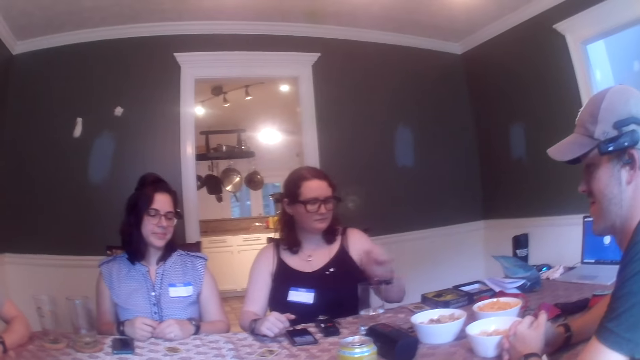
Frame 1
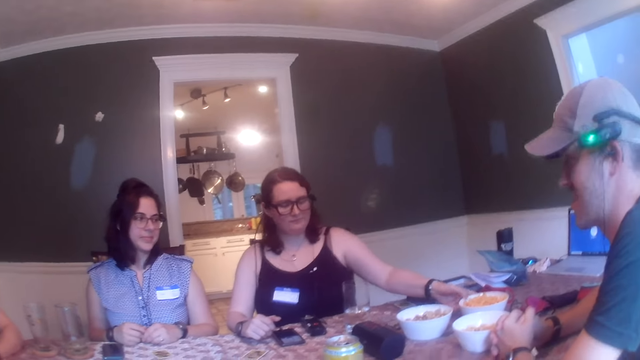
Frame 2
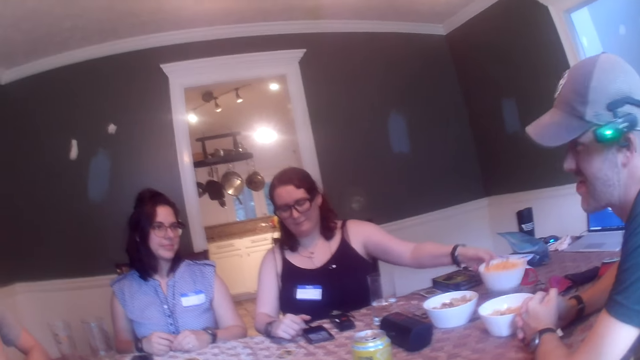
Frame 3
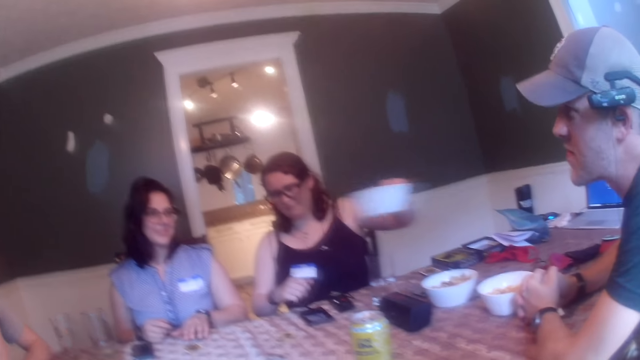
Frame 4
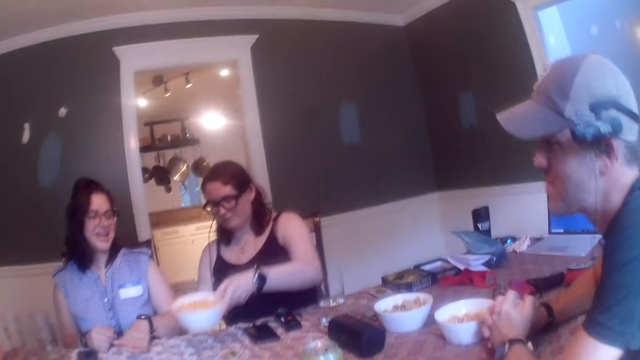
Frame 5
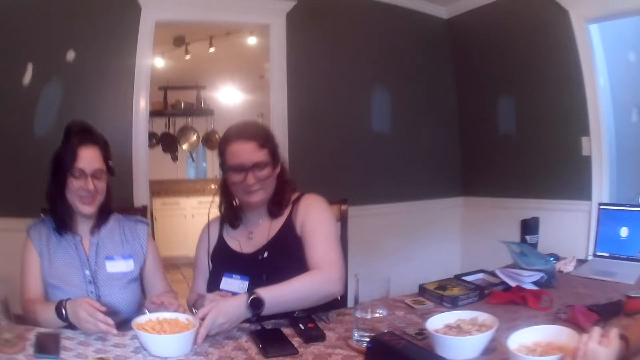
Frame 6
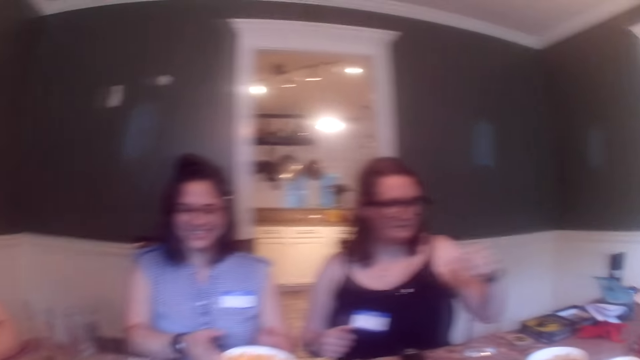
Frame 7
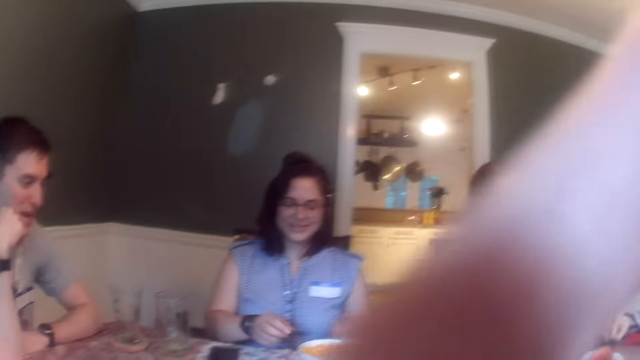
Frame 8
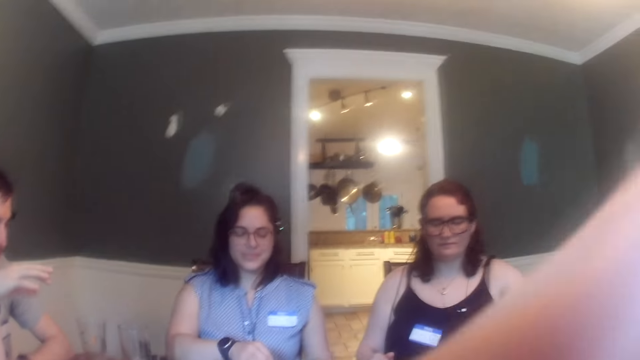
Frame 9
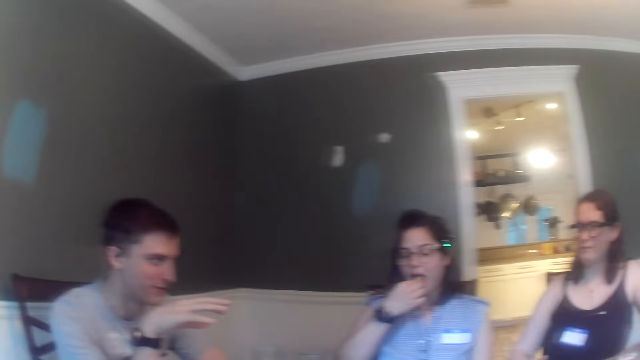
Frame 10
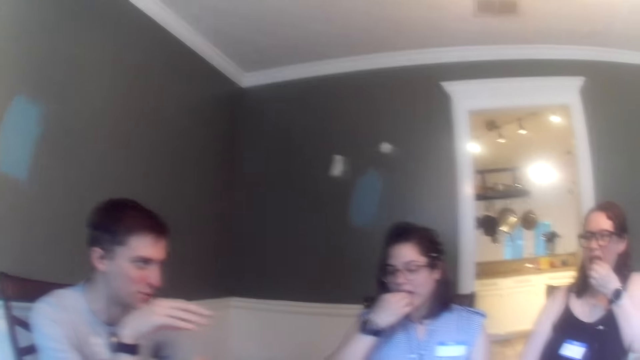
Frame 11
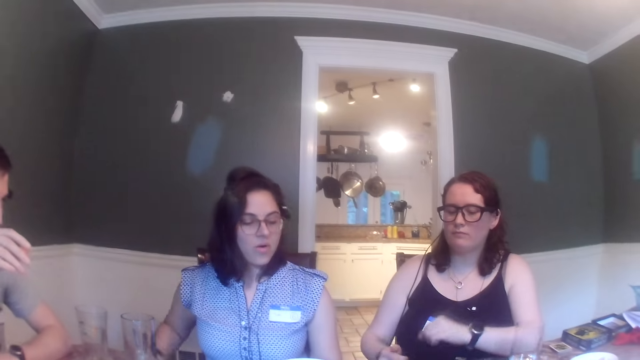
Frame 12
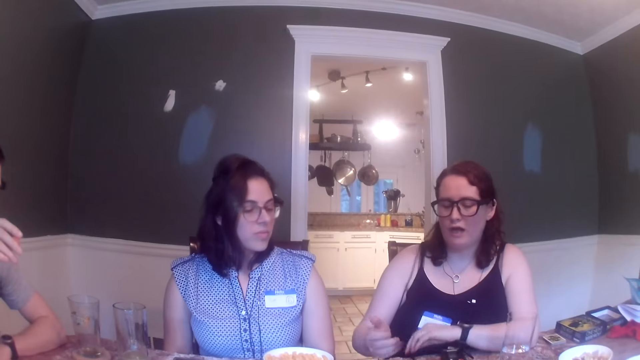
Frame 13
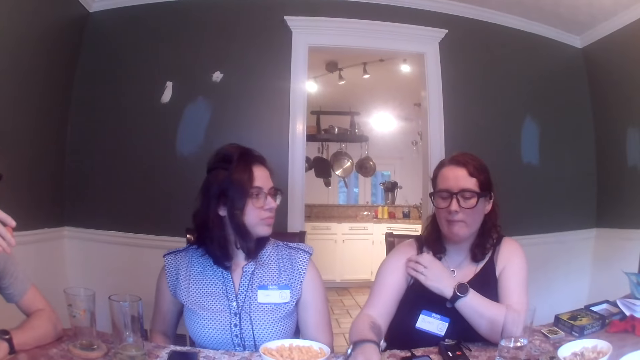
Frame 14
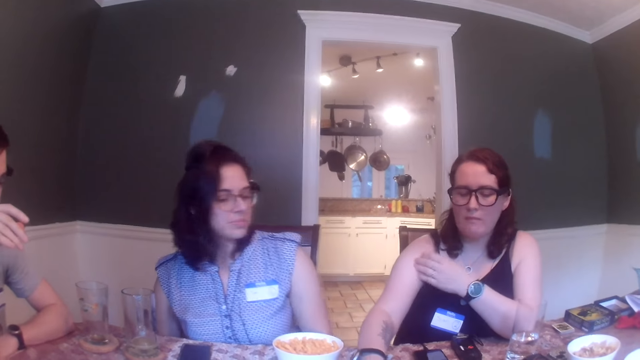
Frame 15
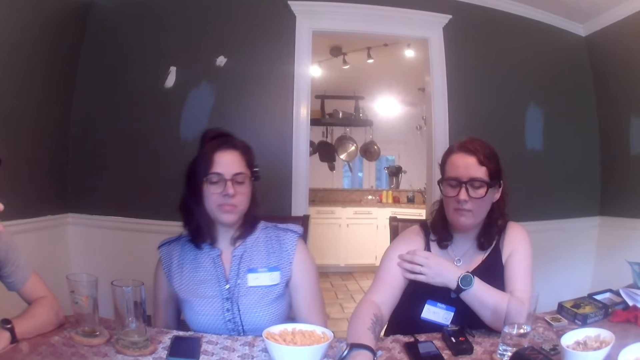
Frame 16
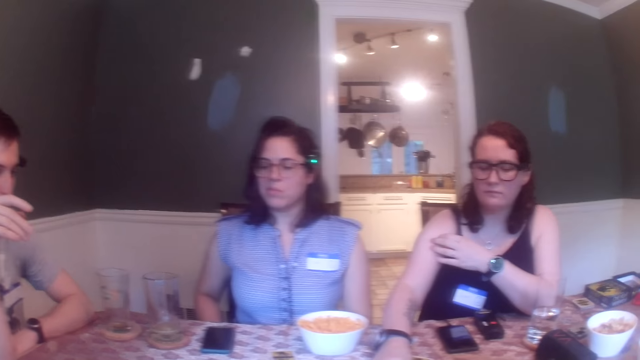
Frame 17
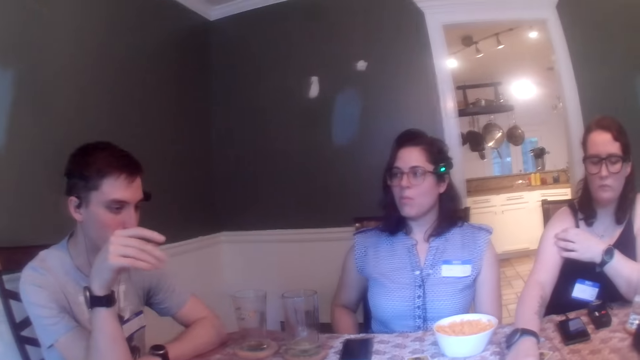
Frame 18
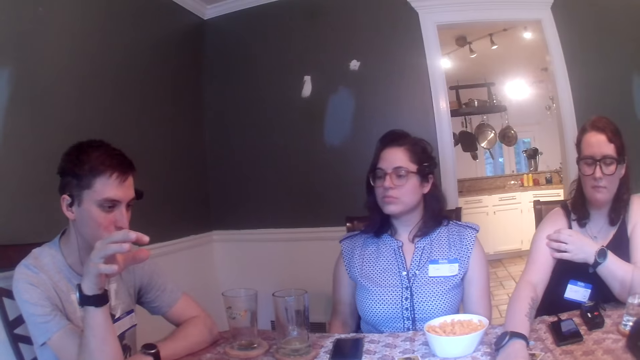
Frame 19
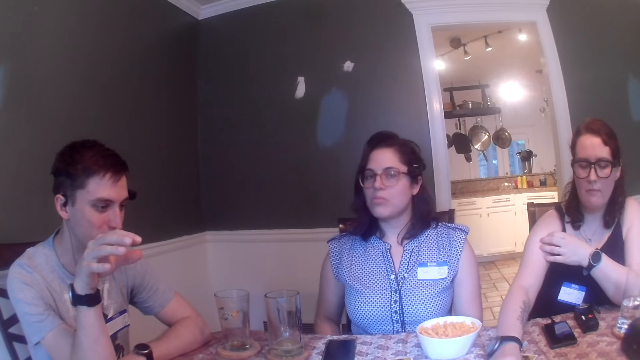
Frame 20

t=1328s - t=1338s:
A woman picks the bowl of corn puffs from the table with her left hand. The woman drops the bowl of corn puffs on the table with her left hand. Another woman shifts the bowl of corn puffs on the table with her hands. The other woman picks corn puffs from the bowl of corn puffs with her right hand. The first woman picks a peanut from the bowl of peanuts on the table with her left hand. The other woman puts the corn puffs in her mouth with her right hand. The first woman puts the peanut in her mouth with her left hand. The first woman places her right hand on the table.

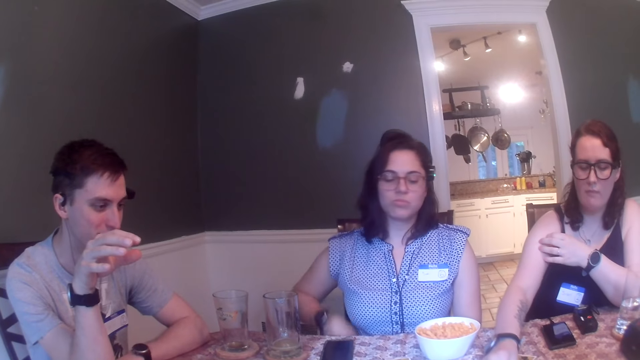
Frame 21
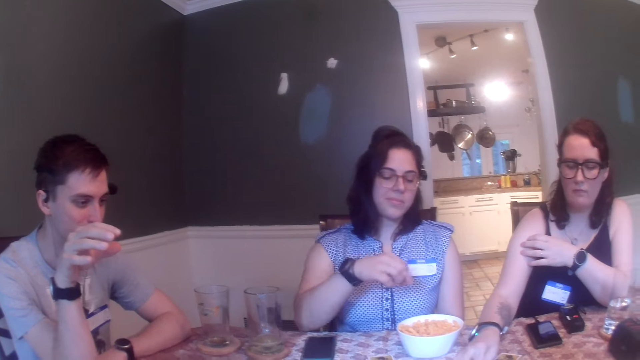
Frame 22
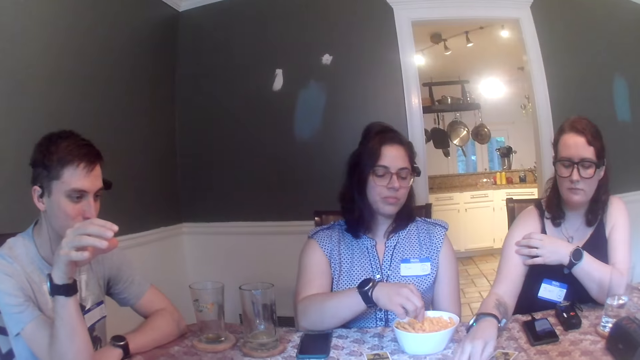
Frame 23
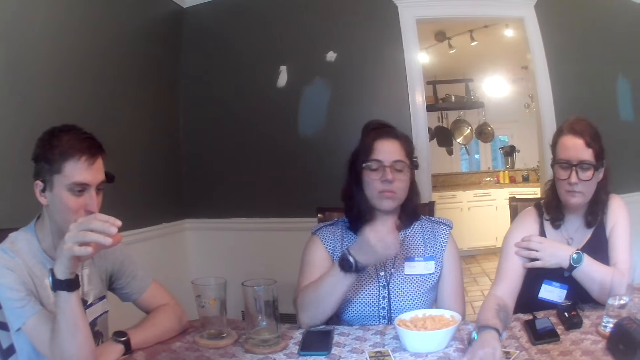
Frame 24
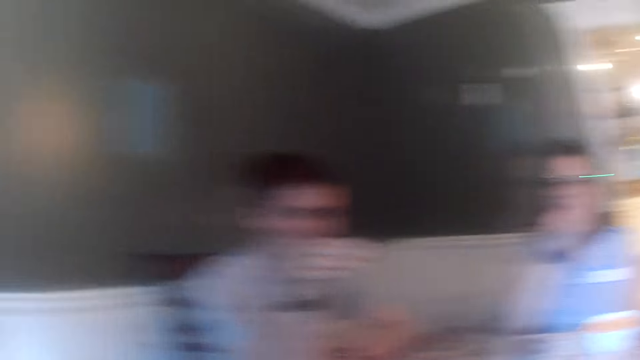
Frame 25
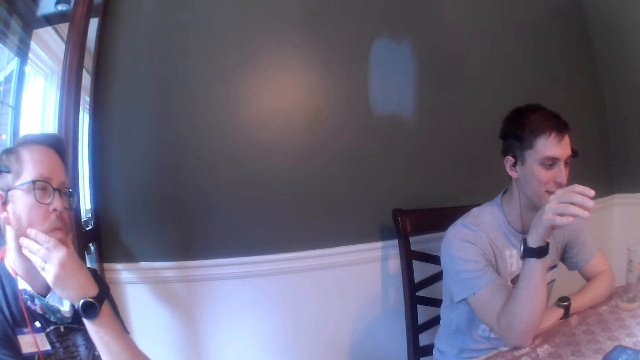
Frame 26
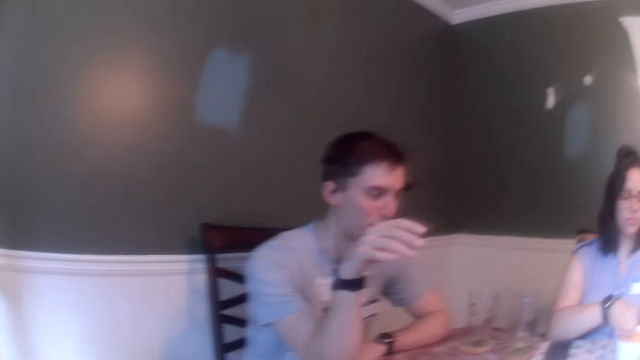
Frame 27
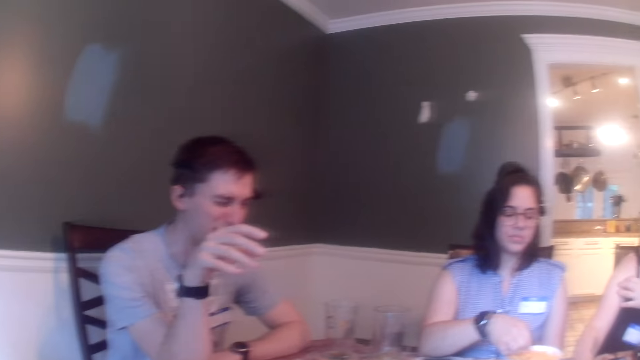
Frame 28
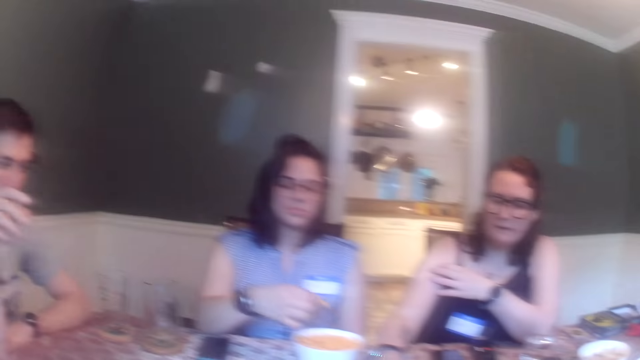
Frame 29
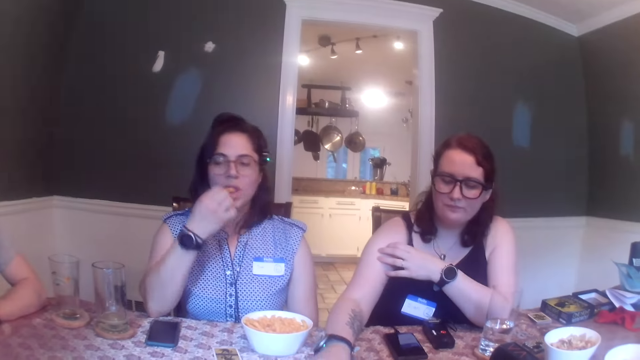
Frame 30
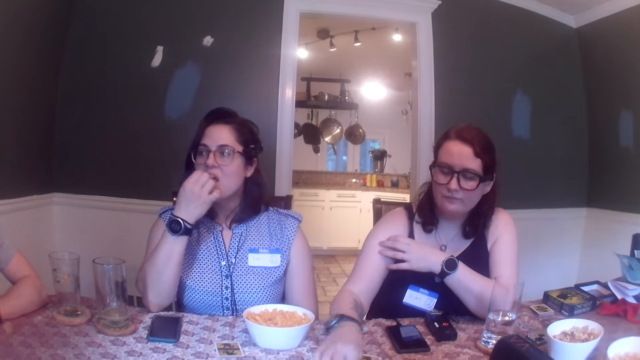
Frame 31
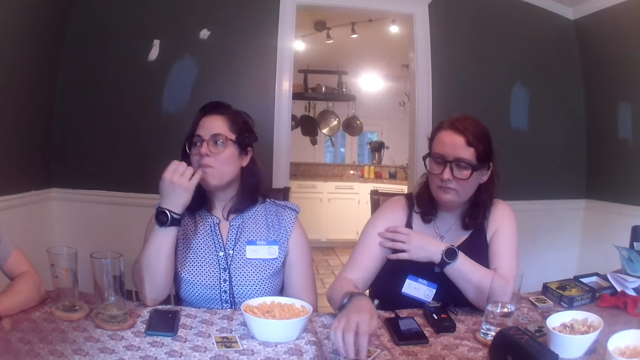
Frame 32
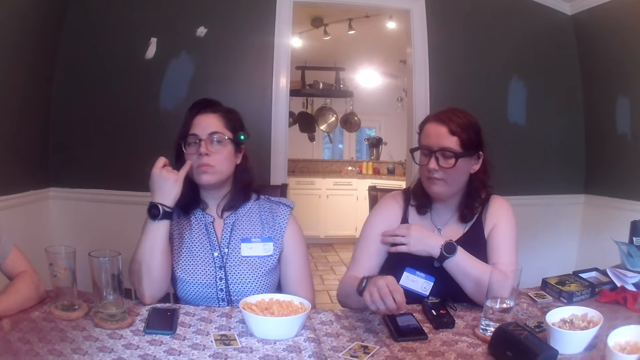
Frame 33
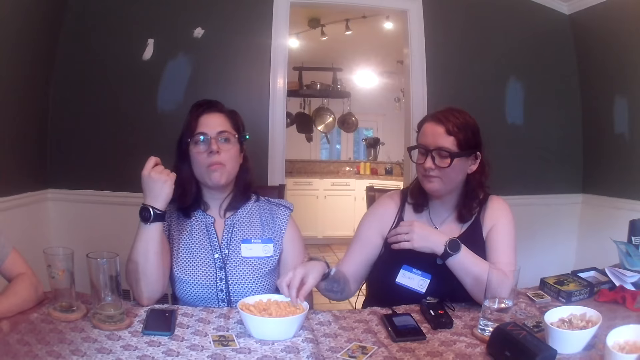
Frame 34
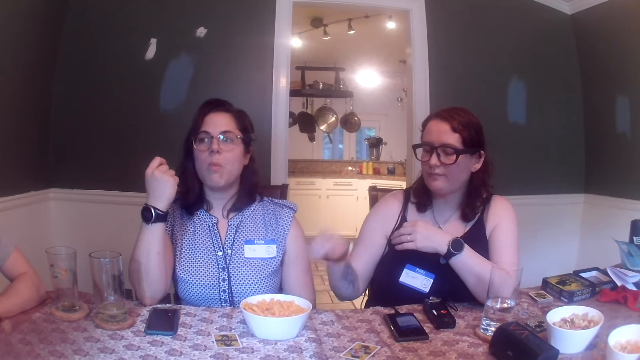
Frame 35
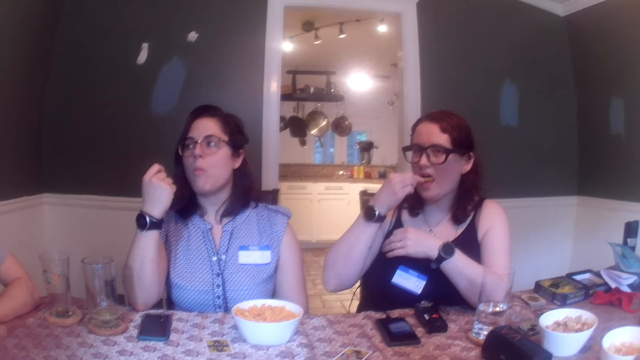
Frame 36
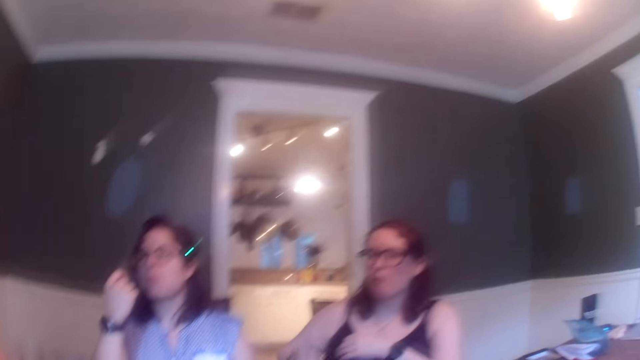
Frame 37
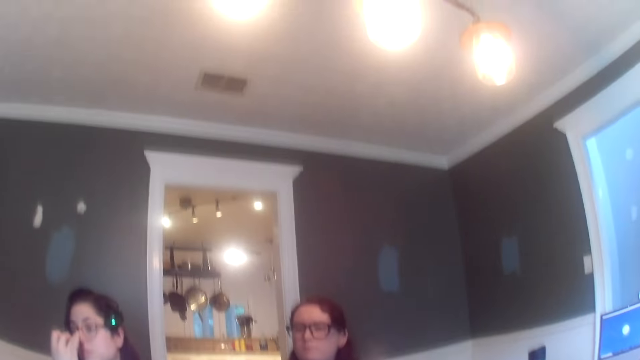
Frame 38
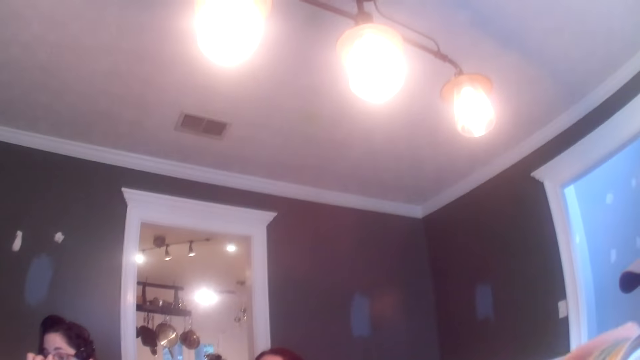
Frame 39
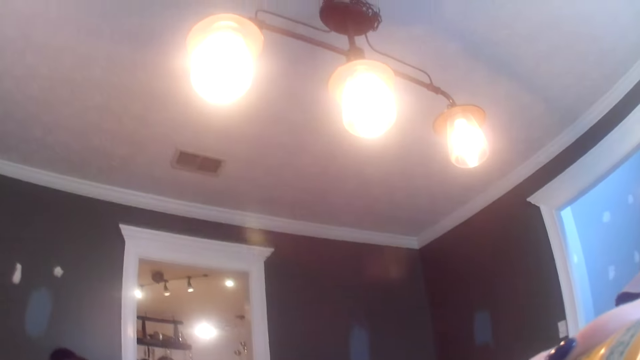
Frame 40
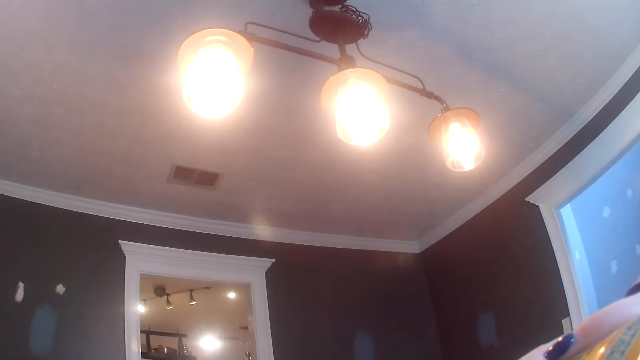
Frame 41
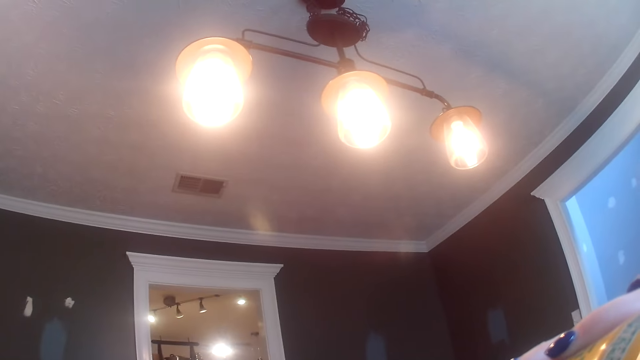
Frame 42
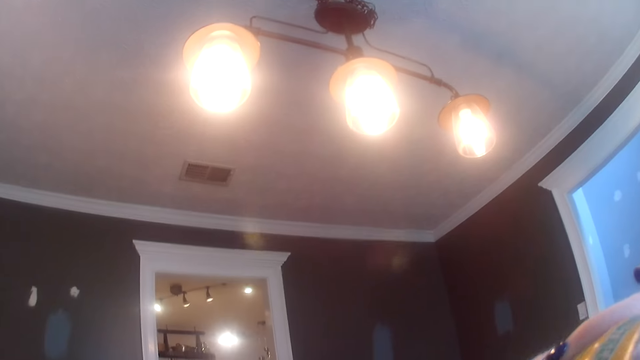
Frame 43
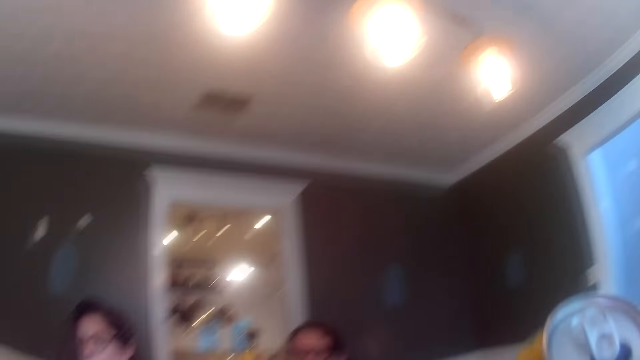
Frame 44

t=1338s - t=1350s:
A woman picks a corn puff from the bowl of corn puffs with her right hand. The woman puts the corn puffs in her mouth with her right hand. A man holds his jaw with his left hand. The woman picks a corn puff from the bowl of corn puffs with her right hand. The woman puts the corn puffs in her mouth with her right hand. Another woman picks a corn puff from the bowl of corn puffs with her right hand. The other woman puts the corn puffs in her mouth with her right hand. The camera wearer picks a can of beer from the table with her right hand. She drinks beer from the can of beer in her right hand. The first woman sucks her right finger with her mouth.
